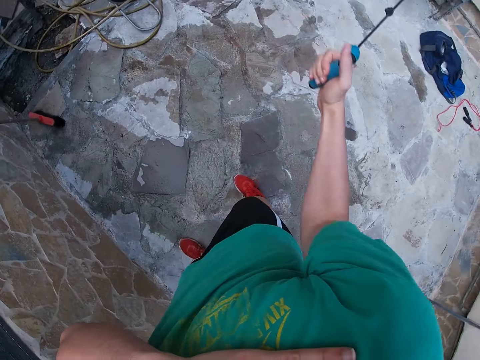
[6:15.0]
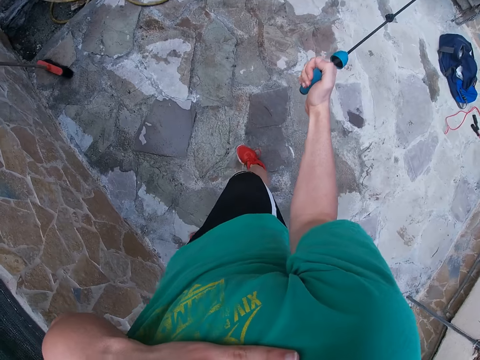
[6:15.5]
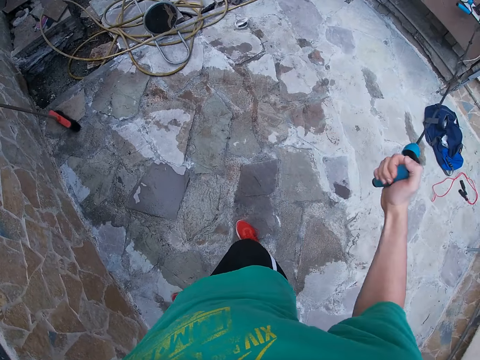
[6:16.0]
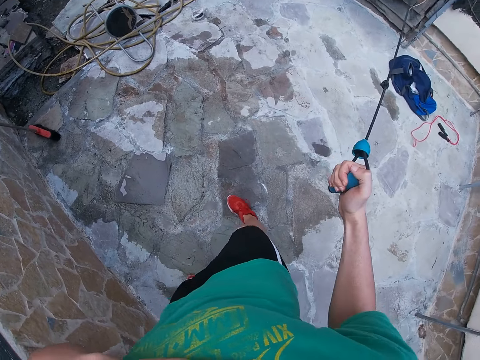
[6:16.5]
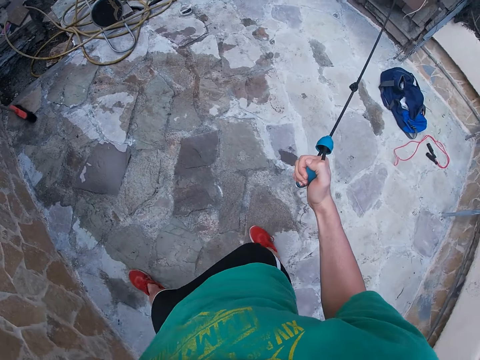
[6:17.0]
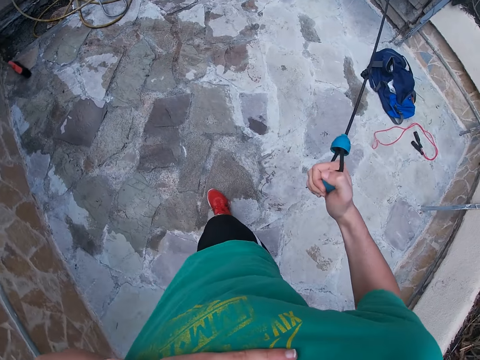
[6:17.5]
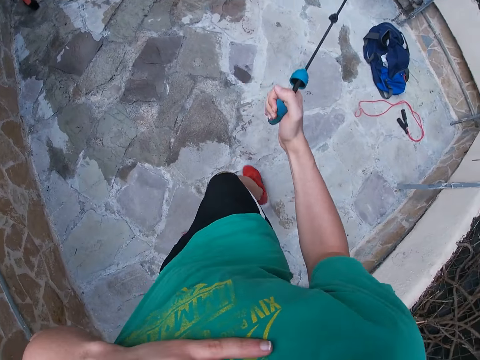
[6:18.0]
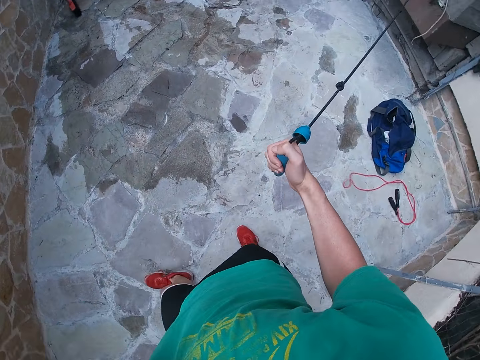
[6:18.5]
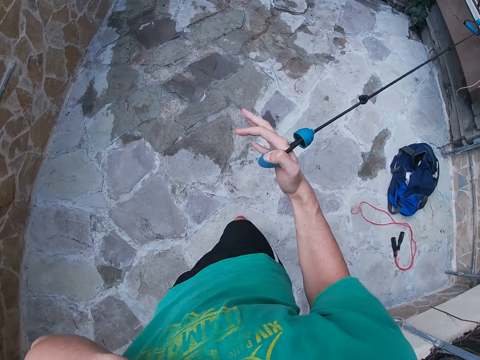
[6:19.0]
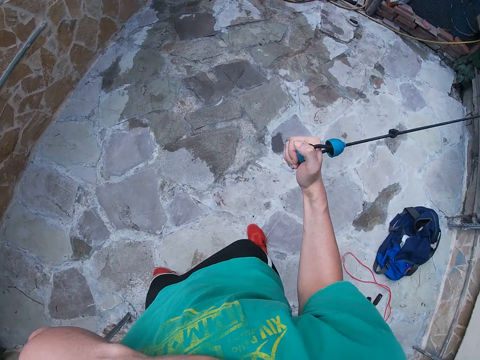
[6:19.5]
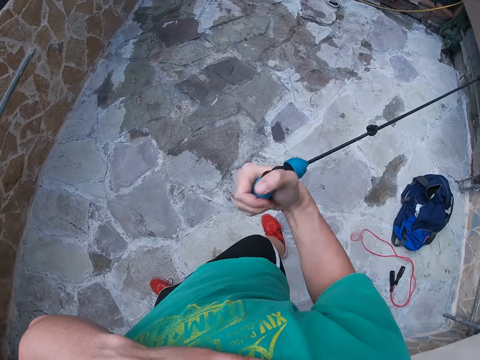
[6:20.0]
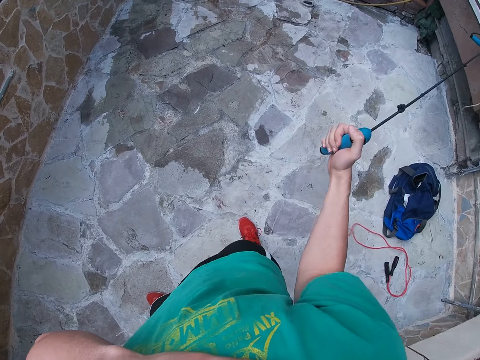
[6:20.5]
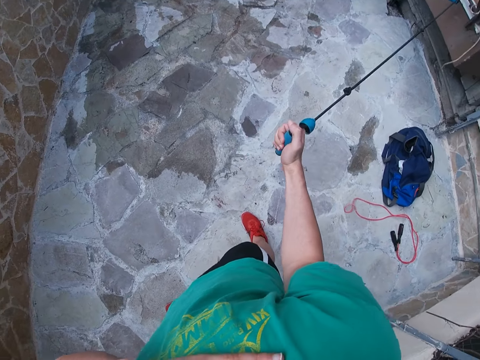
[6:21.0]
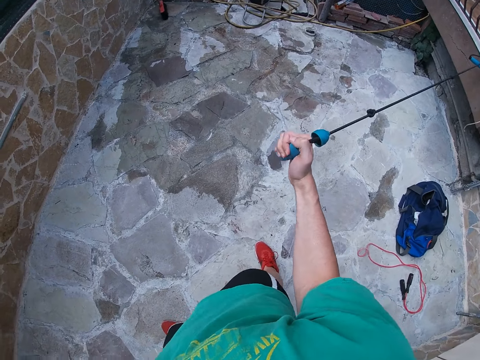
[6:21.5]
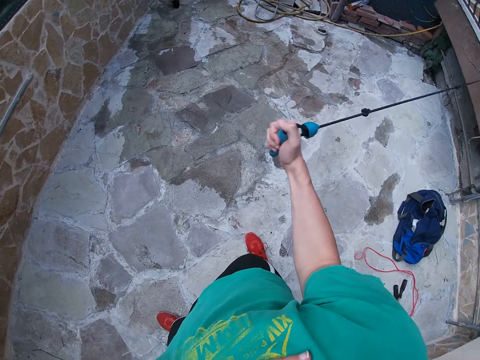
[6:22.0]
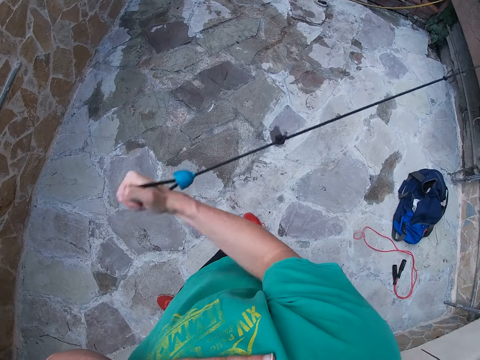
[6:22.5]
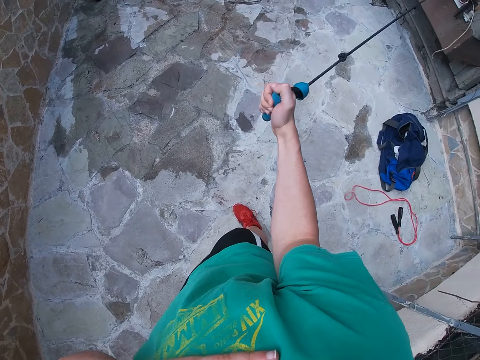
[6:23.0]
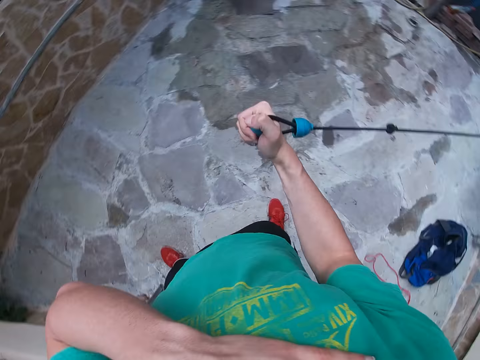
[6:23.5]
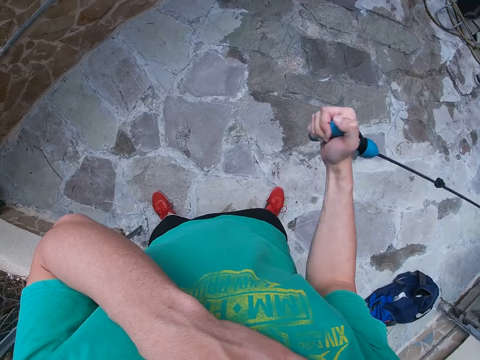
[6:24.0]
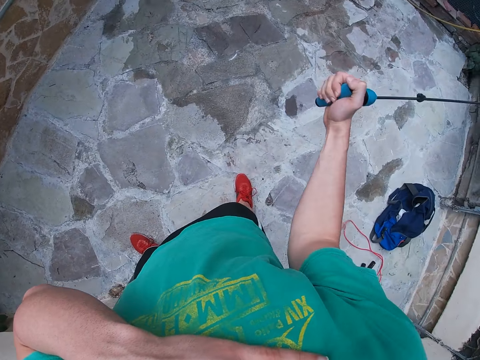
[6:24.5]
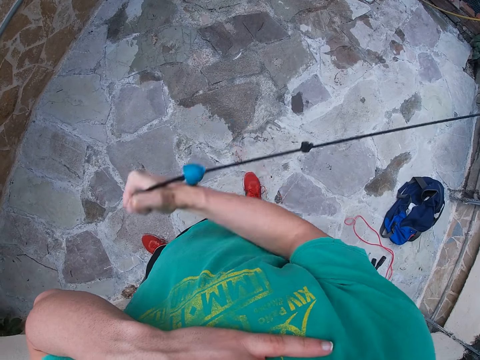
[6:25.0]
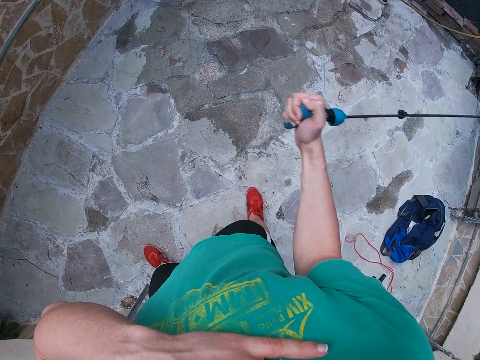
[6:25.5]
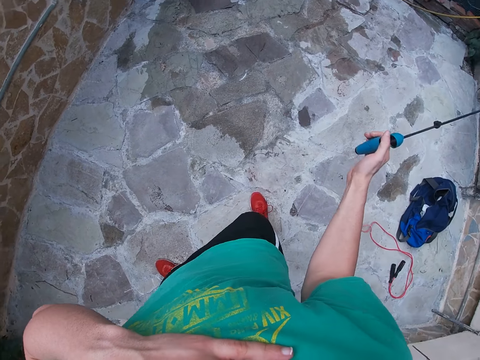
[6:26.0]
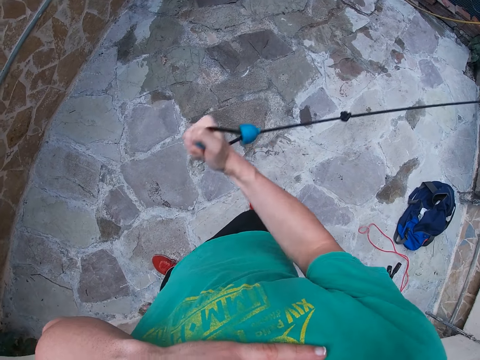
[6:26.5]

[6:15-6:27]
The camera wearer pulls an elastic pull rope. He moves backwards. He works out his right arm with the resistance band. He holds the rope firmly. He pulls the elastic pull rope.

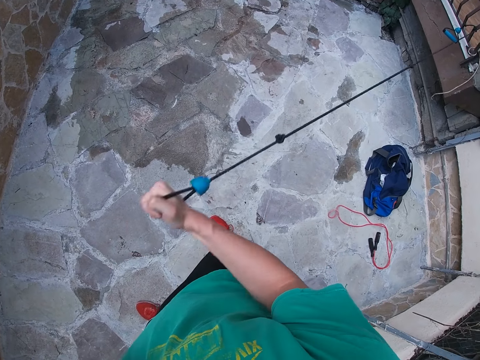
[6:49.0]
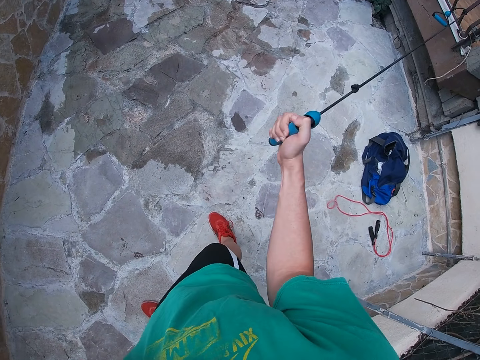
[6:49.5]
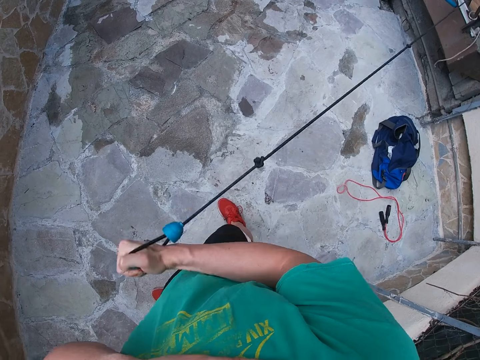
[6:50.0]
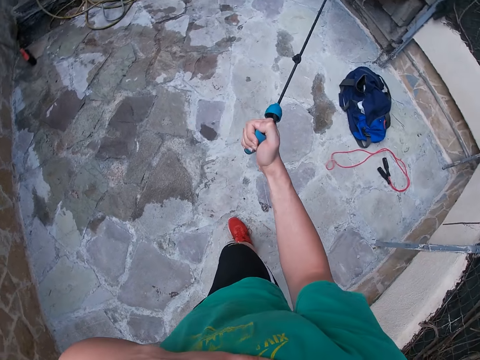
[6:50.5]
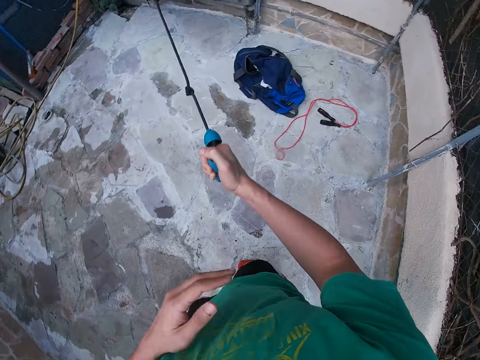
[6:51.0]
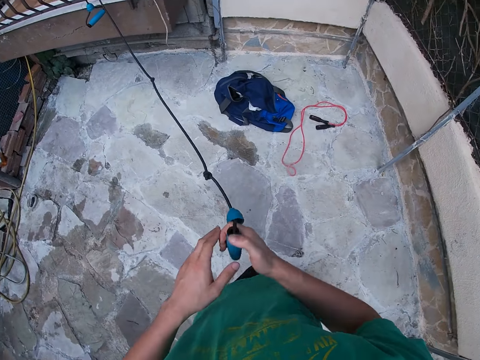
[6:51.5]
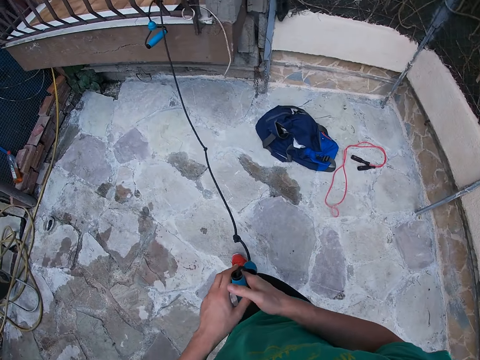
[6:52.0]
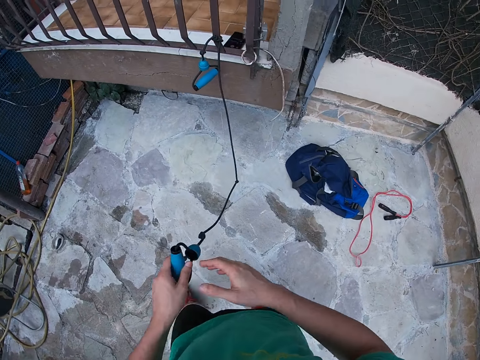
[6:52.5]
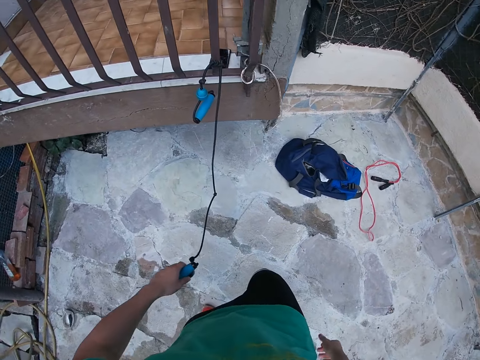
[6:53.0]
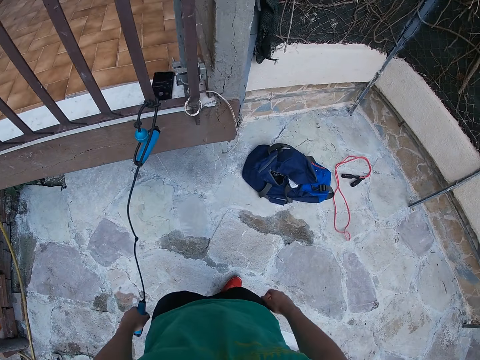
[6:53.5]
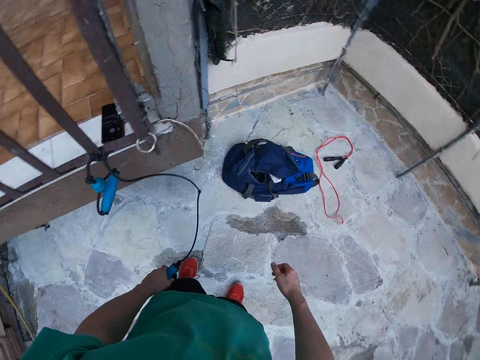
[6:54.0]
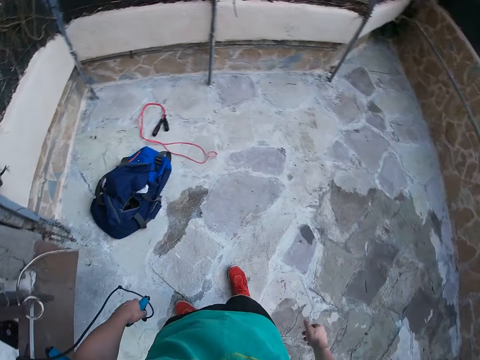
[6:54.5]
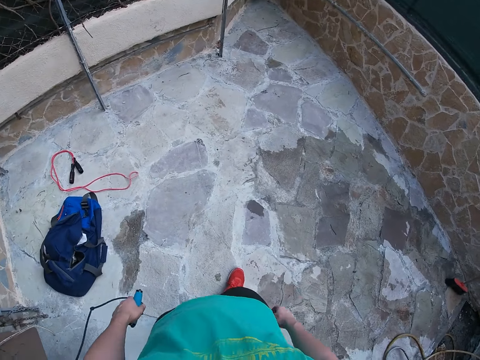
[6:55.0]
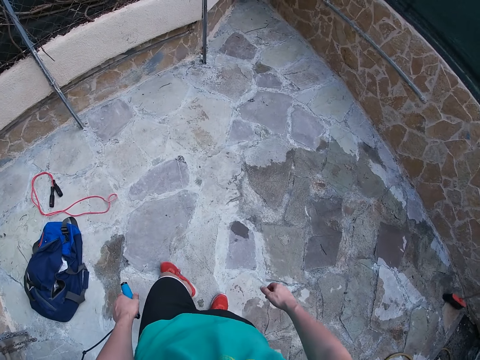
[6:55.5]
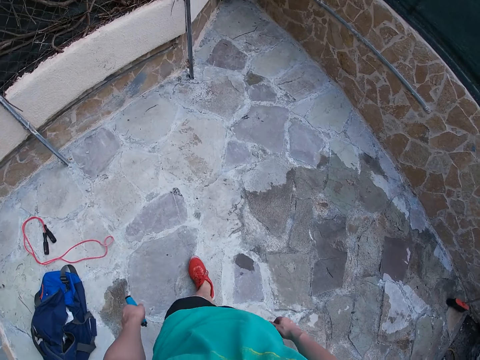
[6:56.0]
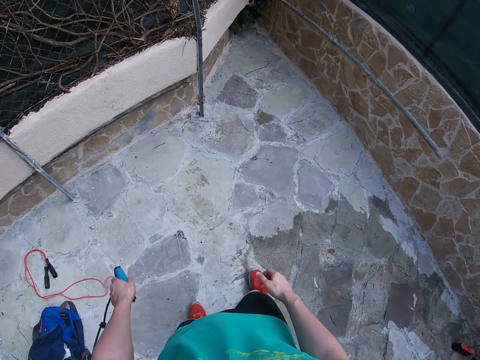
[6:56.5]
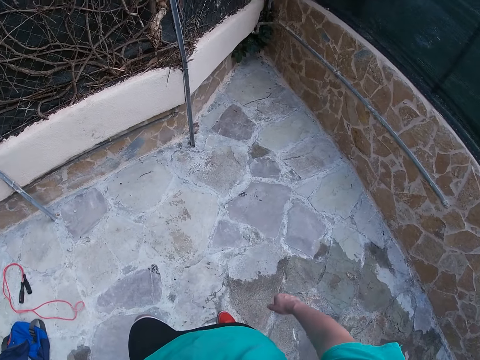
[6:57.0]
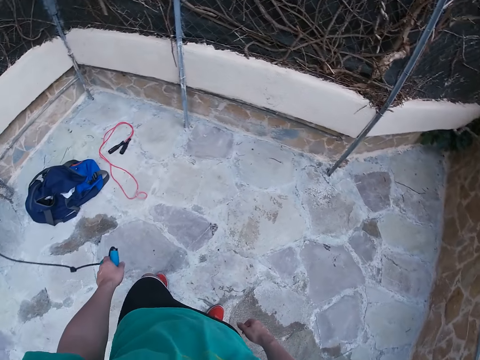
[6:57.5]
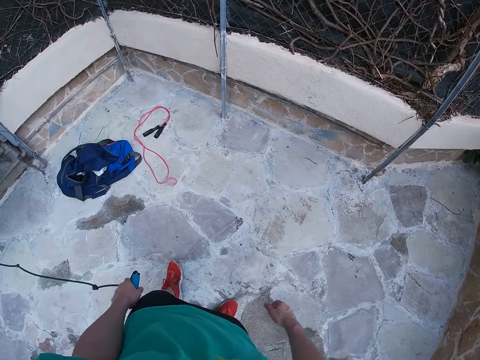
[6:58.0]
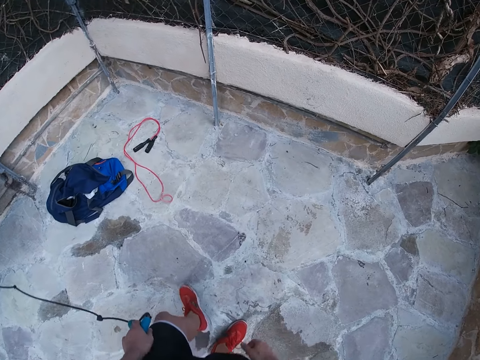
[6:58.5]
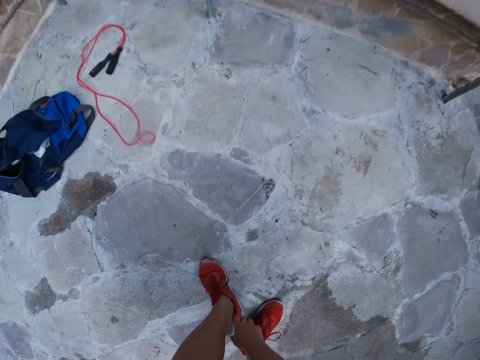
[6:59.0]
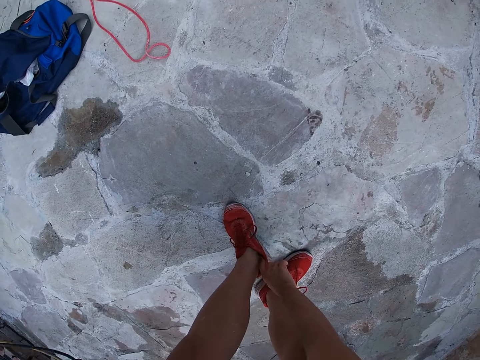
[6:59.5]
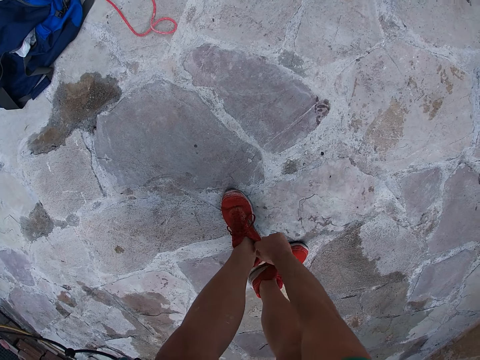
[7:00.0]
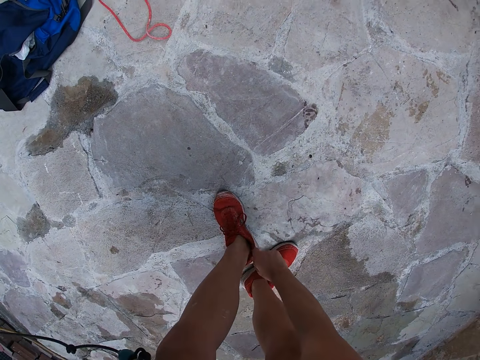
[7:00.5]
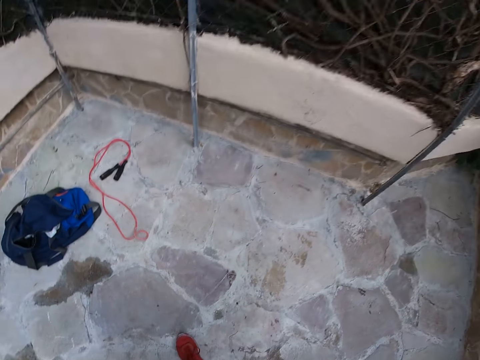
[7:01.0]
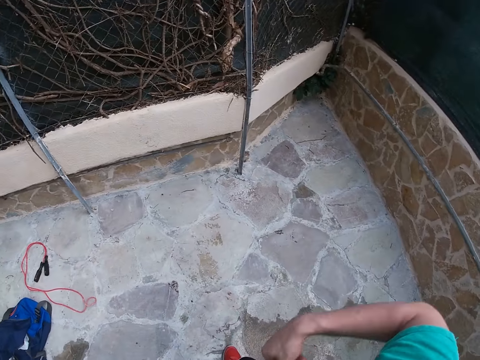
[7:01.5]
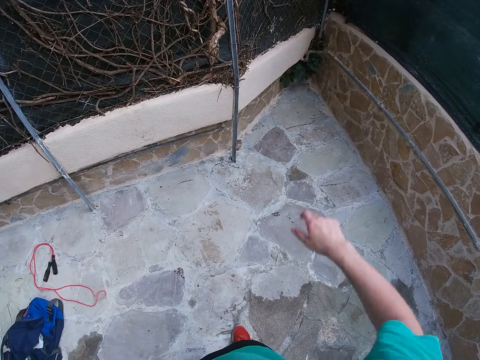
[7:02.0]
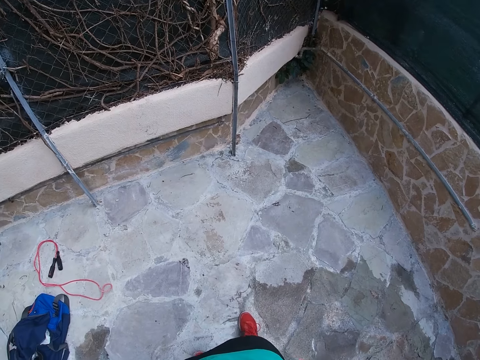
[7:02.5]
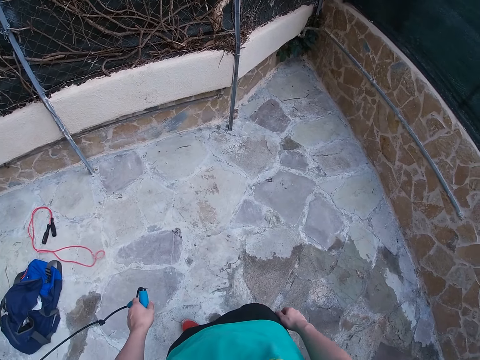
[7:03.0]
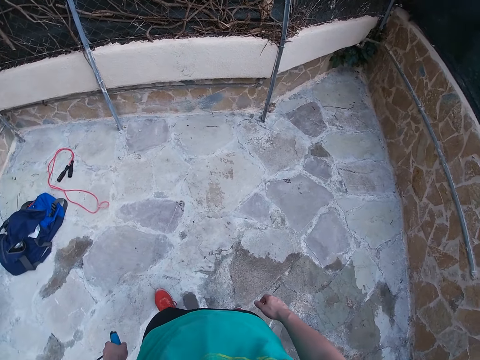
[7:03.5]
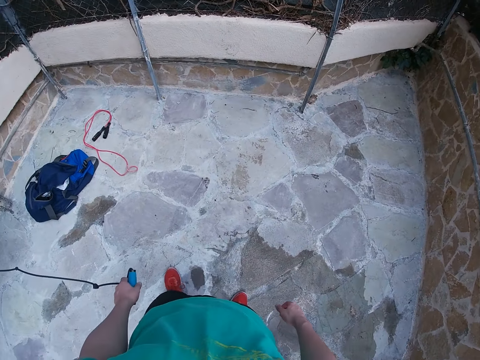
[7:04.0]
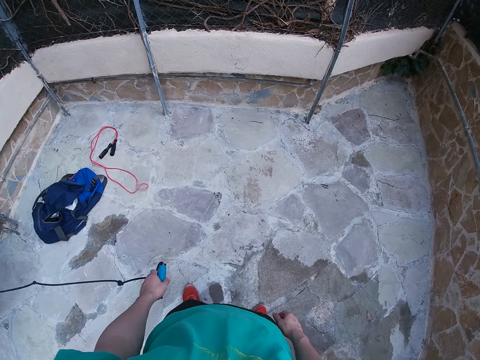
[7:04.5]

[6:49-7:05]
The camera wearer transfers the resistance band to the left hand. He walks around the workout yard. He looks around, walks around and looks around. He bends downwards. He removes something from the shoe. He throws the object aside. He stands up. He moves his body and looks around.
